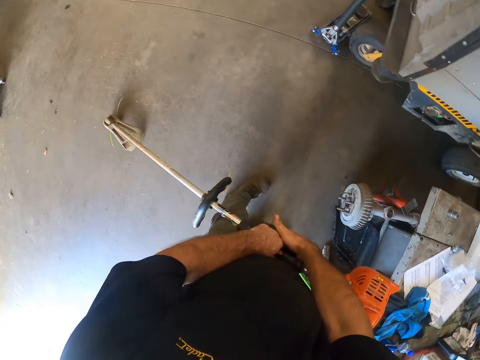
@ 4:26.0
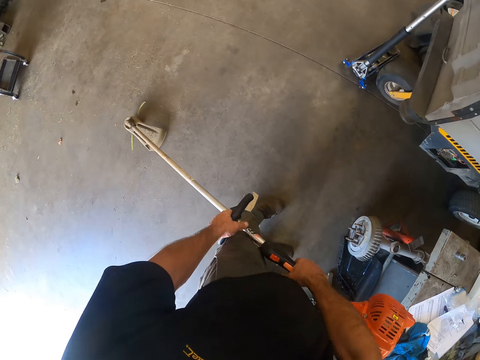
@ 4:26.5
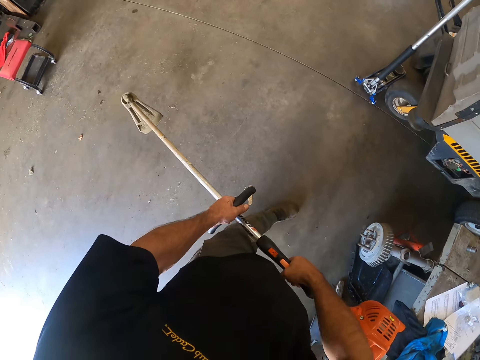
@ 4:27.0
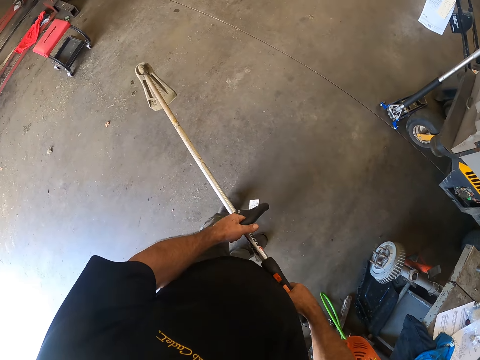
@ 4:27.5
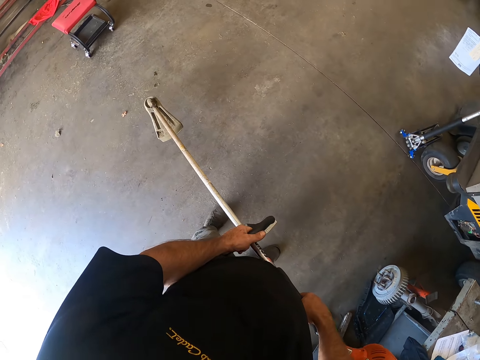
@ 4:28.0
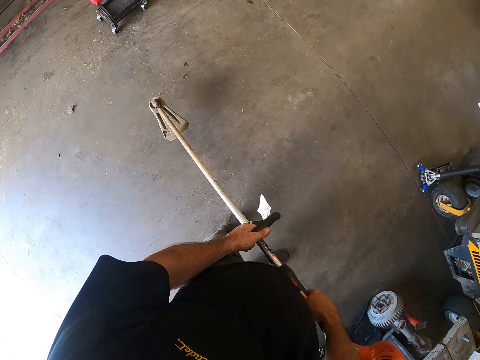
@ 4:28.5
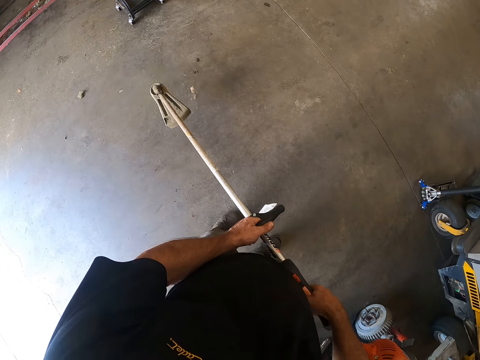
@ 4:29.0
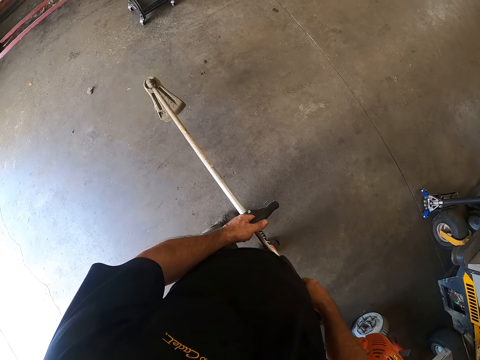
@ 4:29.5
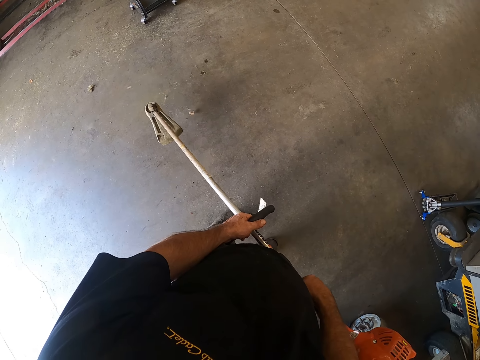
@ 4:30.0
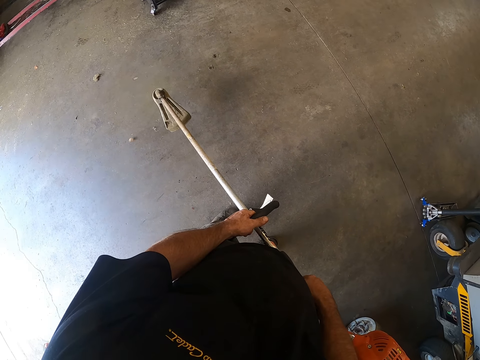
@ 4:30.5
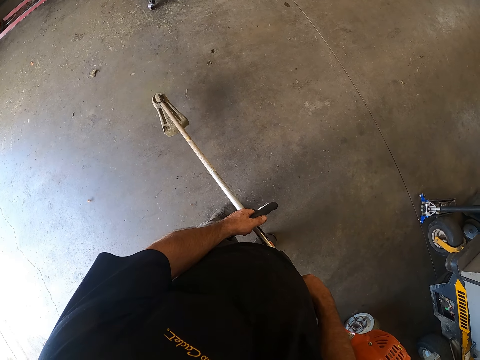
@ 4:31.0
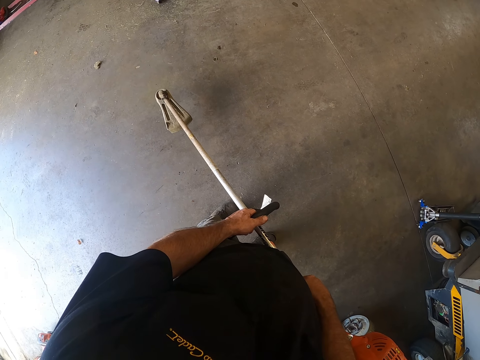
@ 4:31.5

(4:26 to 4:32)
The camera wearer holds the grass trimmer with both of his hands. He starts the grass trimmer with both of his hands. He carries the grass cutting machine with both hands.

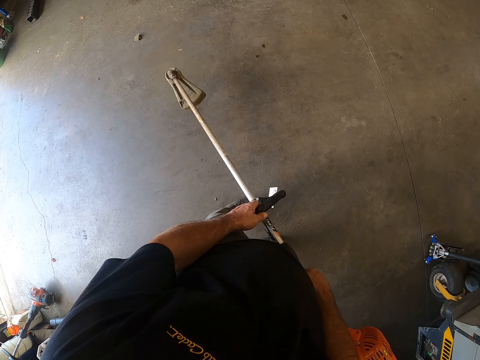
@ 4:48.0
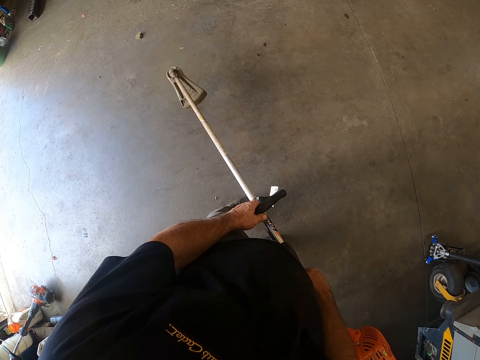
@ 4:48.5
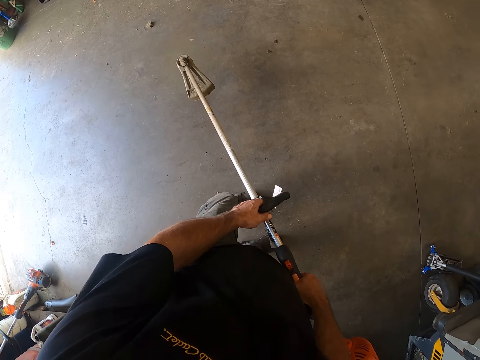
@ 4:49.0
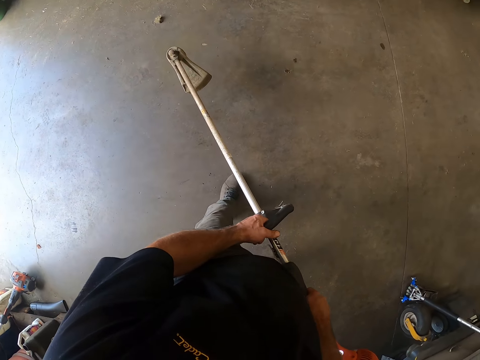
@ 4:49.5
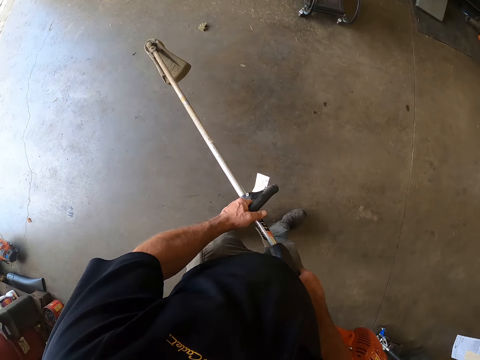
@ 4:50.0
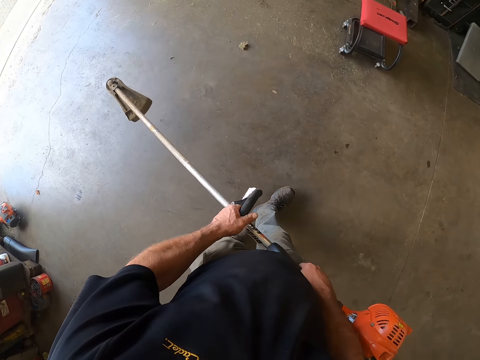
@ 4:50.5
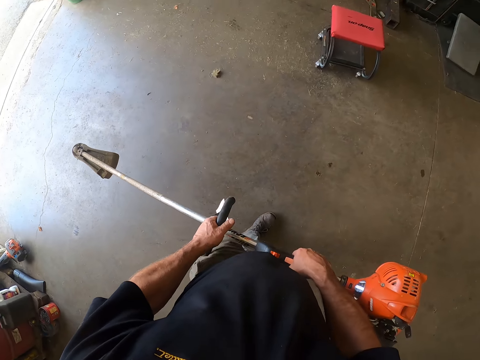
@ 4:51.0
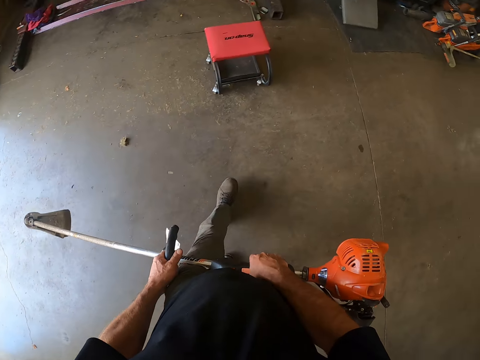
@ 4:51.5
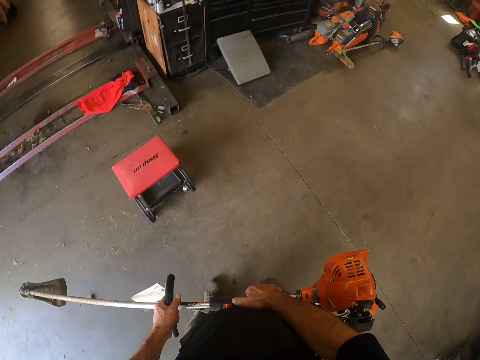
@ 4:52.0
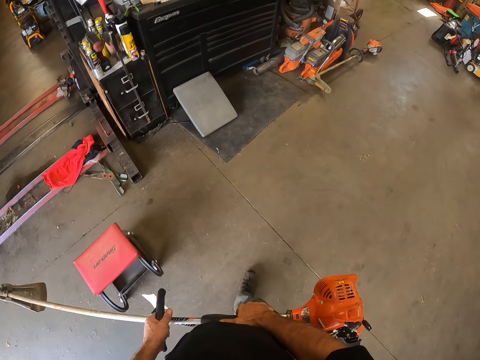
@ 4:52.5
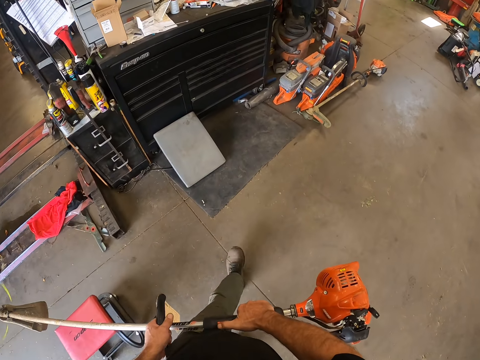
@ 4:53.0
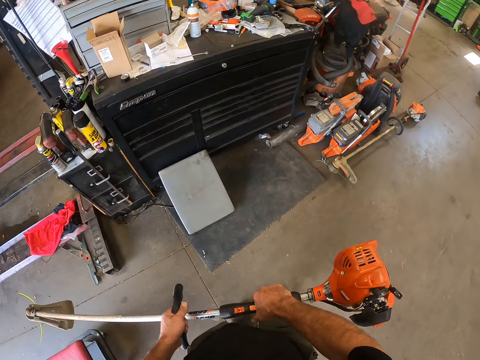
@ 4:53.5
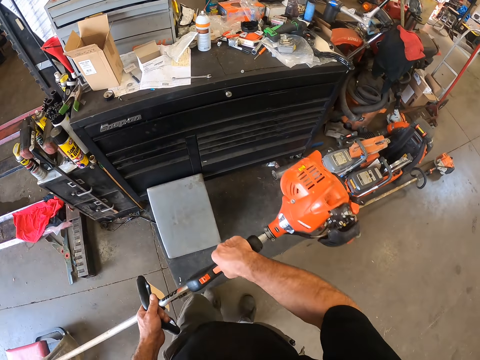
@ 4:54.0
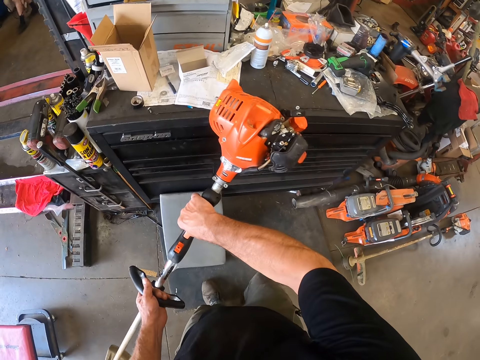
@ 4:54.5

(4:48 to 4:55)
The camera wearer walks around the workshop. He pushes a switch on the grass trimmer with his right hand.

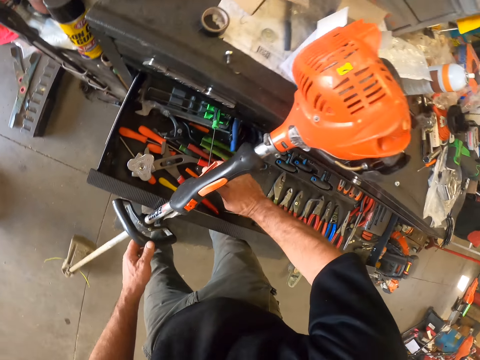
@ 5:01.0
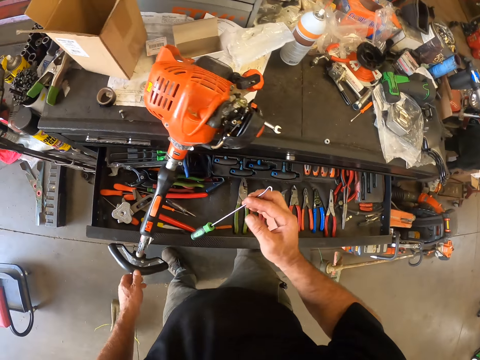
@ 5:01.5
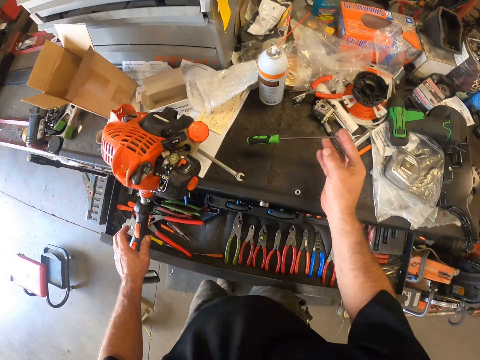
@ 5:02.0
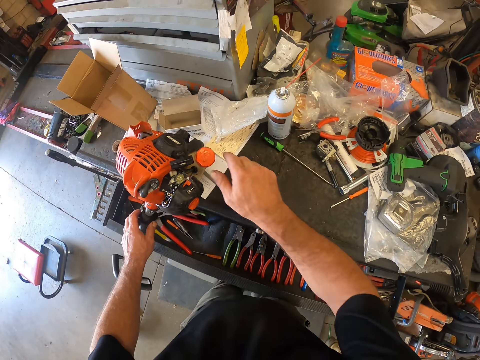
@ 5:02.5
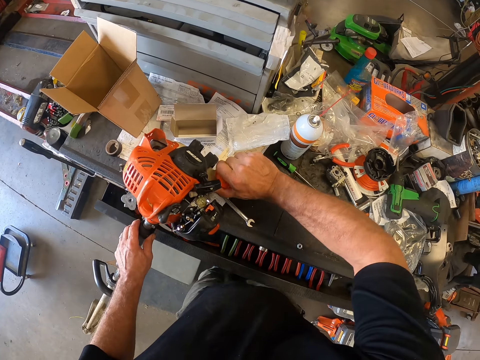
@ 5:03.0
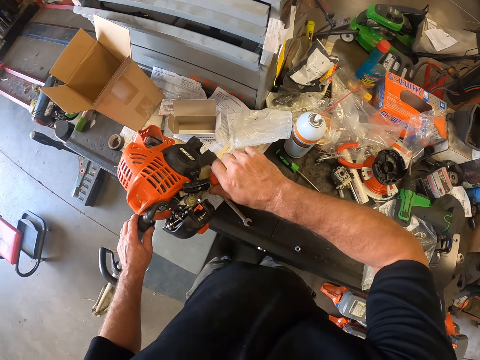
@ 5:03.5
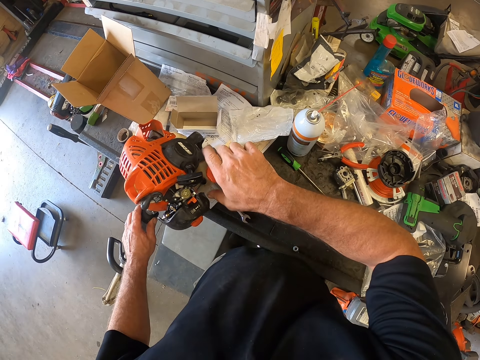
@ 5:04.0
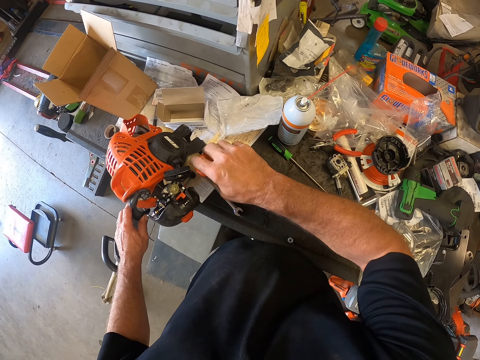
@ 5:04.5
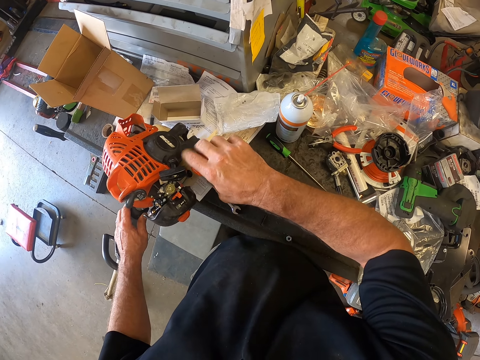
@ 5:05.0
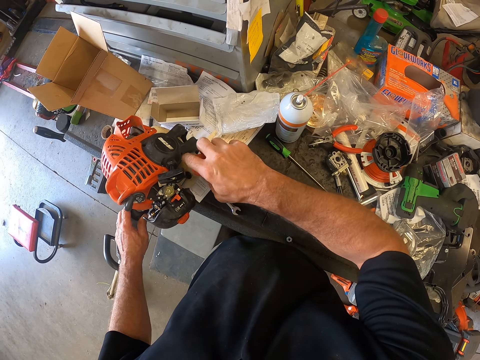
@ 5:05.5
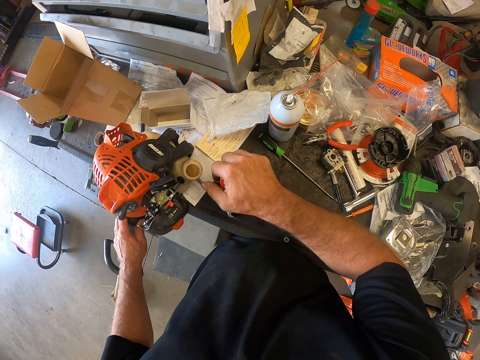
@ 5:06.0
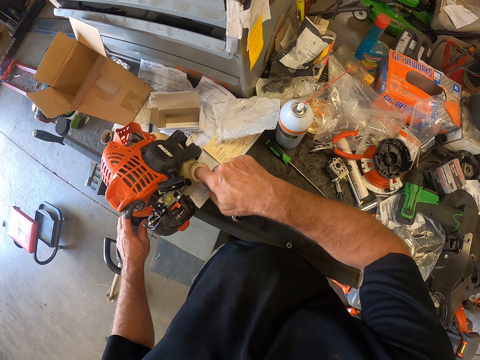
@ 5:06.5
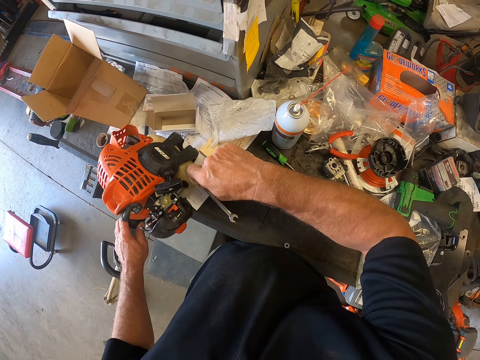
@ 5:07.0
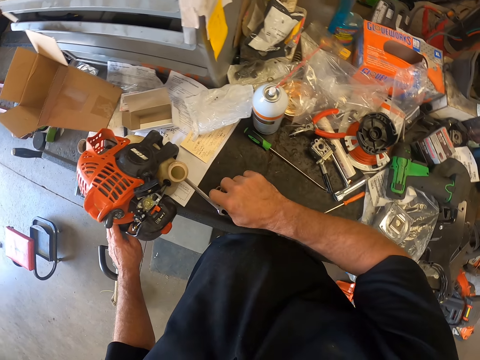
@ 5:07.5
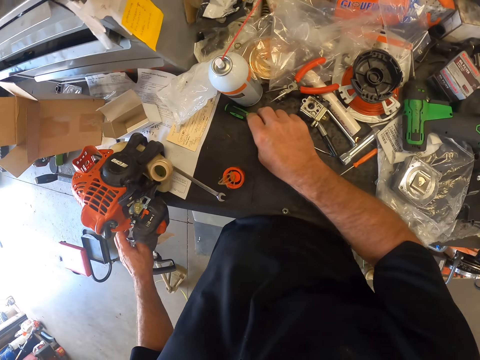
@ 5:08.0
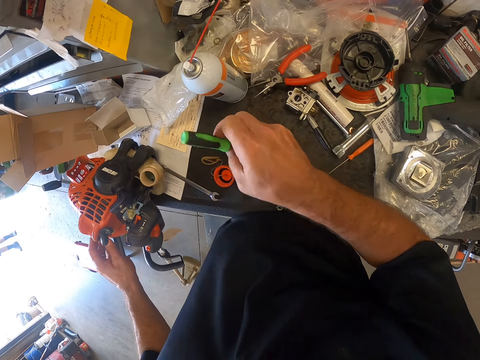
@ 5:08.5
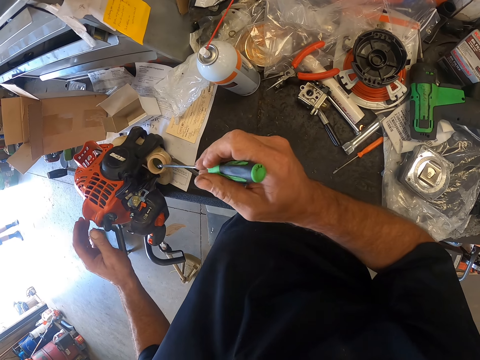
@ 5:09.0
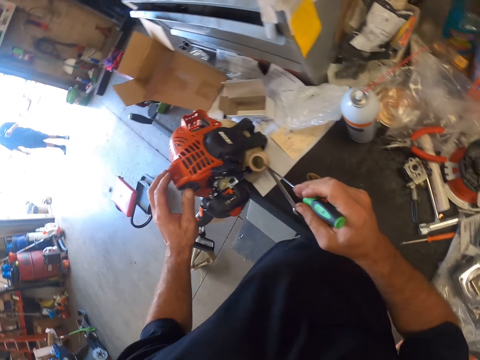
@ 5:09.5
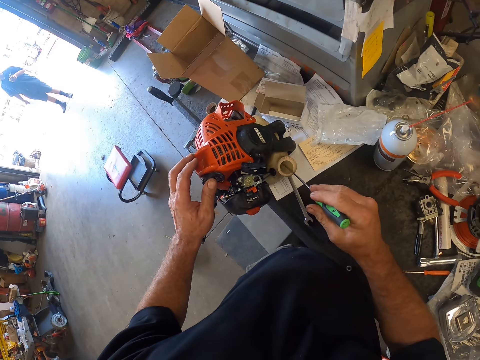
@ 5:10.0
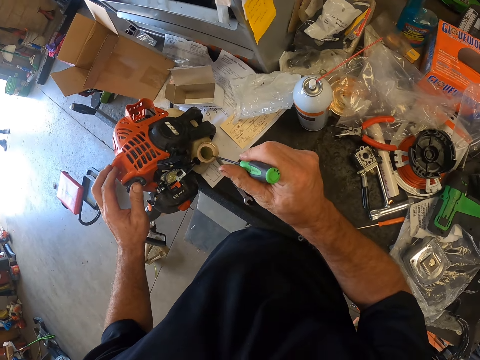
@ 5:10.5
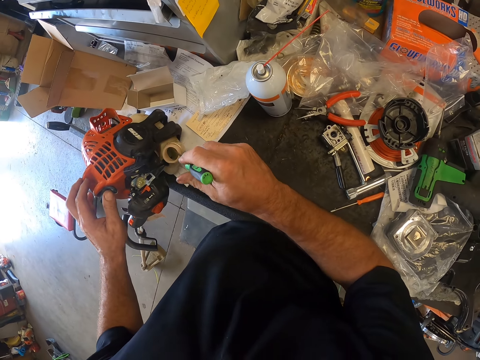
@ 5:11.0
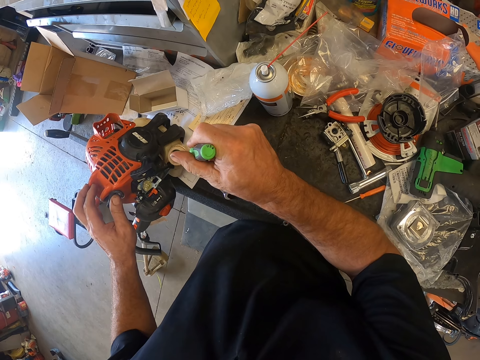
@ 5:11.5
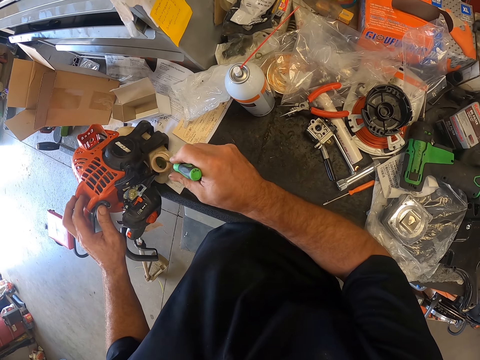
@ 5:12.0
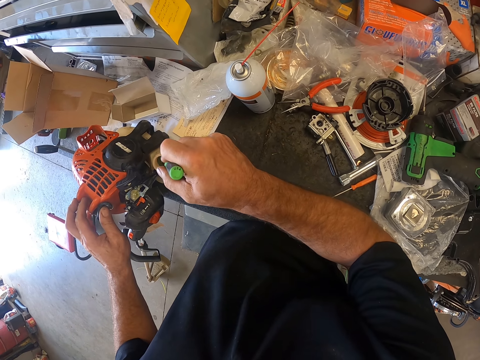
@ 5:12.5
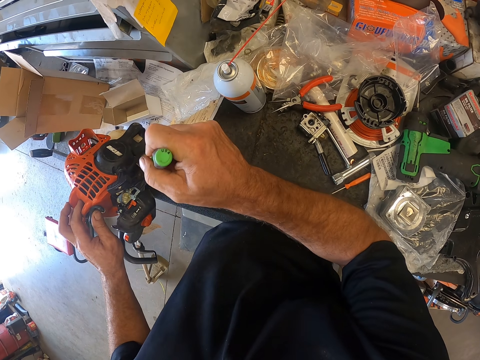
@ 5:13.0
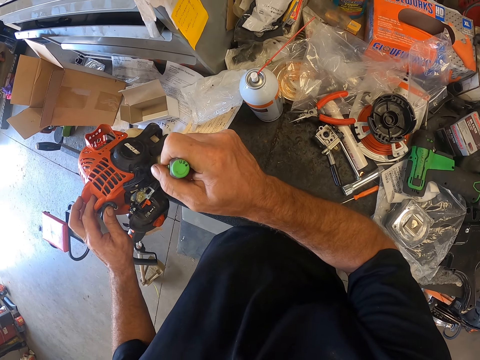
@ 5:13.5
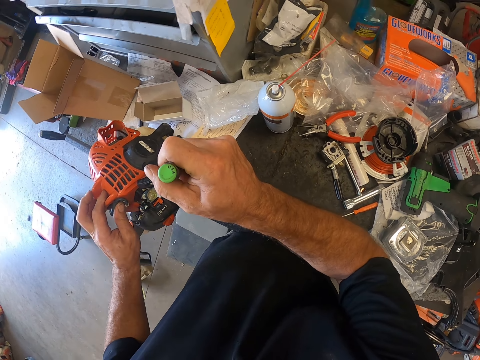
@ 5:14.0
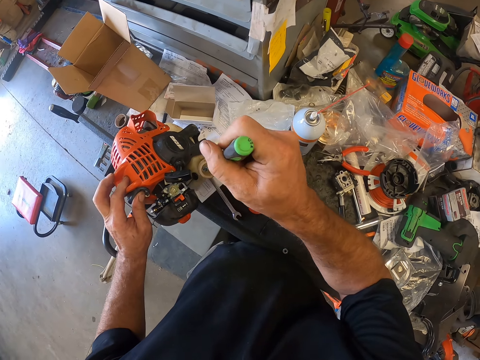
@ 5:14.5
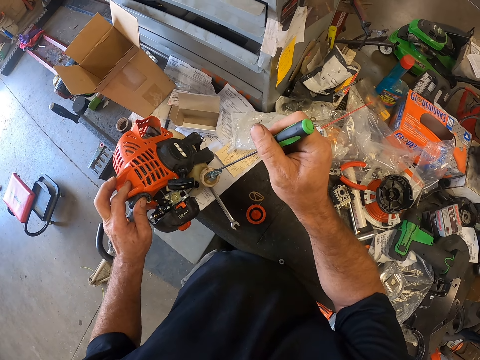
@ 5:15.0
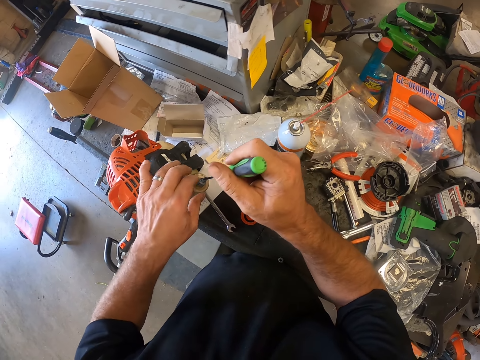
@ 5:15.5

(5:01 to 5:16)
The camera wearer picks a hook screwdriver from the drawer in the tool box chest with his right hand. He drops the hook screwdriver on the tool box chest with his right hand. He touches the grass trimmer with his left hand. He opens a cap of the fuel tank of the grass trimmer or brush cutter with his right hand. He puts a finger of his right hand into the fuel tank of the grass trimmer. He inspects the brush cutter fuel tank. He removes a strap of the cap of the fuel tank with his right hand. He places the cap of the fuel tank on the tool box chest with his right hand. He picks the hook screwdriver from the tool box chest with his right hand. He places the hook screwdriver into the fuel tank of the grass trimmer with his right hand. He inspects the brush cutter fuel tank.
